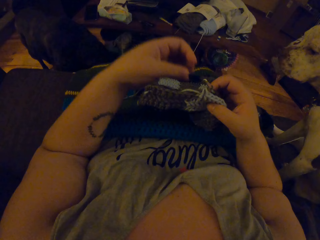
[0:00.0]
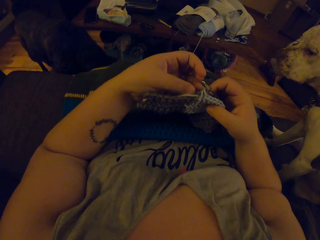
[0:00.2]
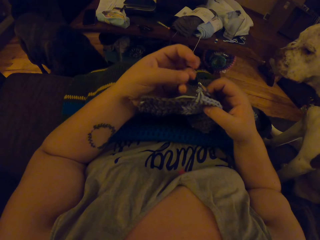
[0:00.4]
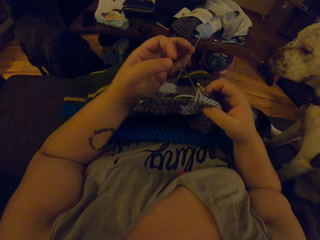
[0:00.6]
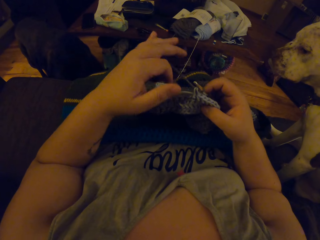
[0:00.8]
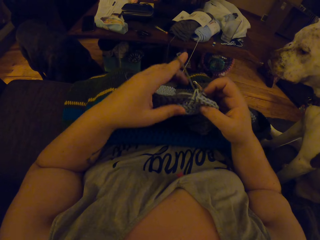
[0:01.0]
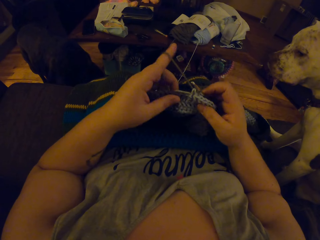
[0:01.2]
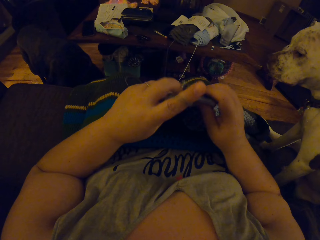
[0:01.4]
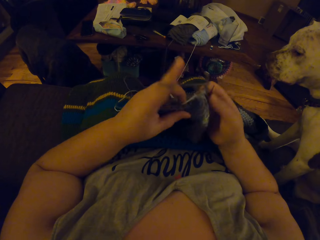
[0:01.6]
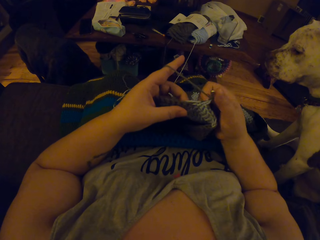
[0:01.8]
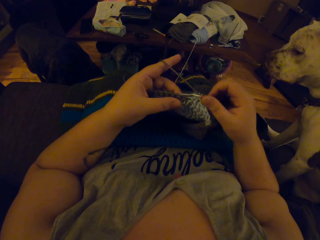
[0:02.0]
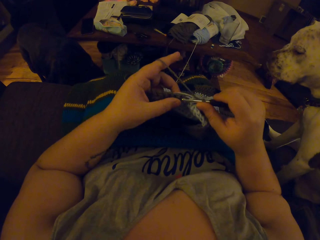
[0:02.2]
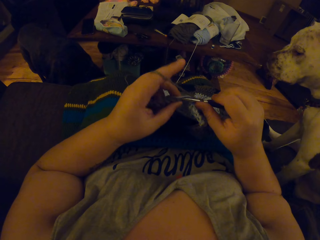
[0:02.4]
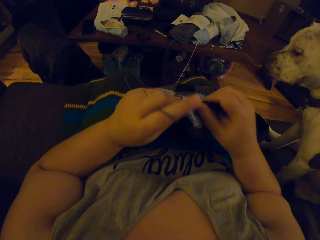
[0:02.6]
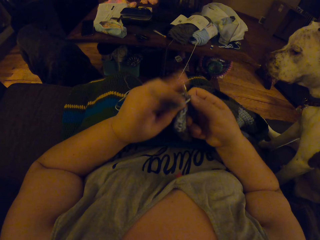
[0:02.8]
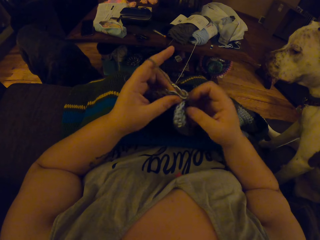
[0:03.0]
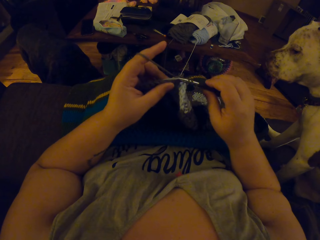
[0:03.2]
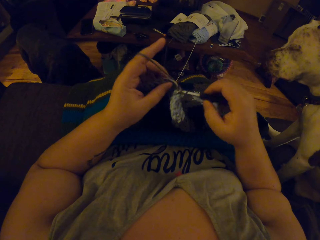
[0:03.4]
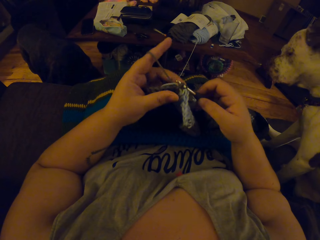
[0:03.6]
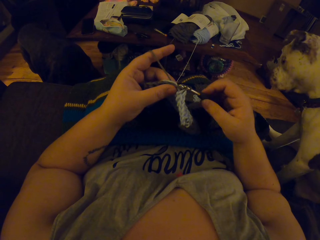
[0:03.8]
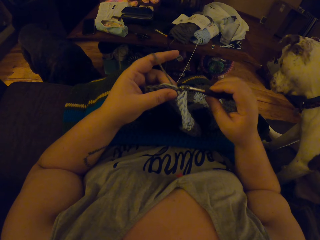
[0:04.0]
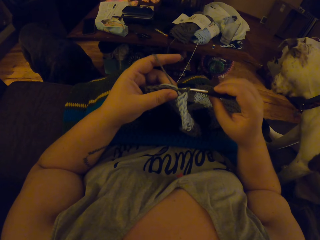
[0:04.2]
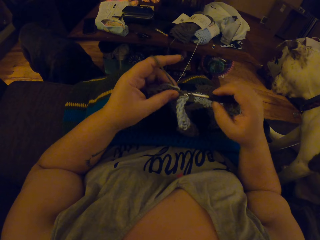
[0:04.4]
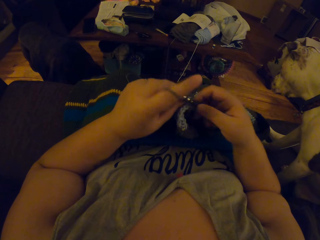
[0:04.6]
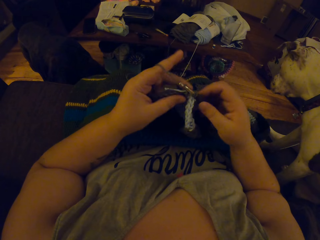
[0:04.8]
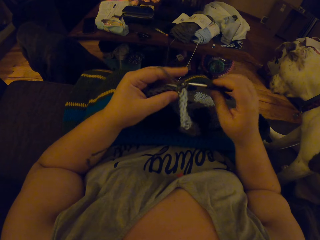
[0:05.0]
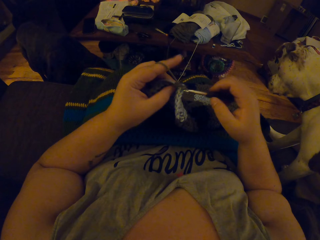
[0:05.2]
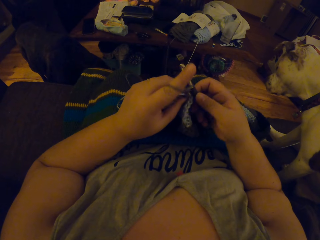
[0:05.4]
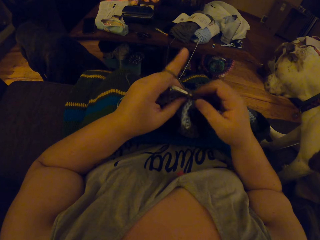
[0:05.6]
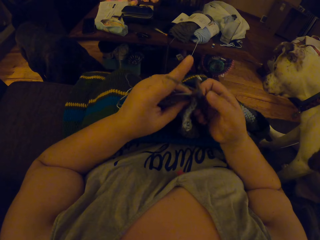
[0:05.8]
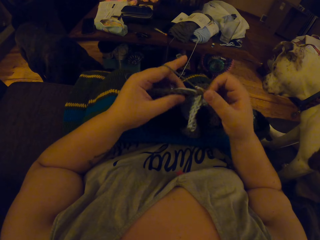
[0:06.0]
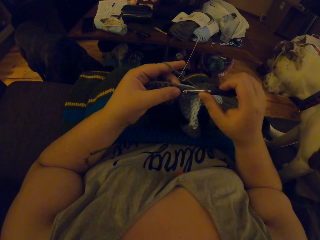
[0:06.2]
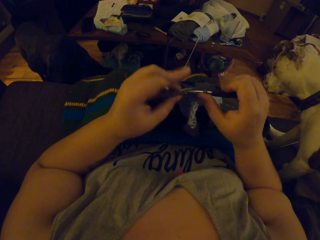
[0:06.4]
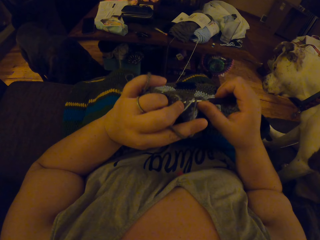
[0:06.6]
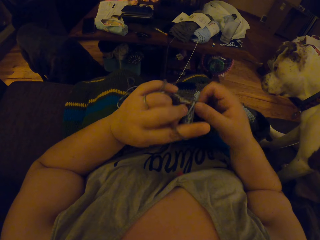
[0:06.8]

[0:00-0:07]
The camera wearer rolls the thread on the finger. They roll the thread on the needle. They knit the scarf or blanket.

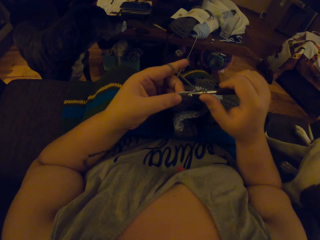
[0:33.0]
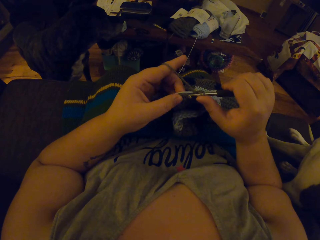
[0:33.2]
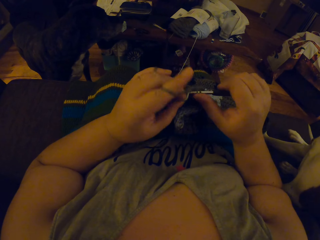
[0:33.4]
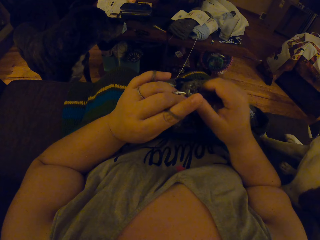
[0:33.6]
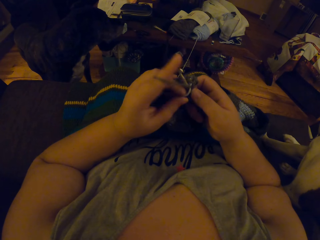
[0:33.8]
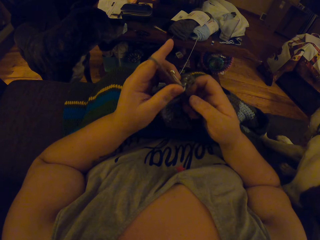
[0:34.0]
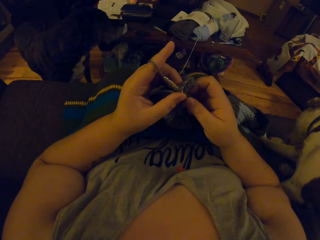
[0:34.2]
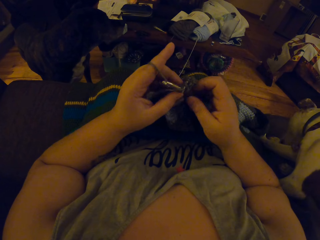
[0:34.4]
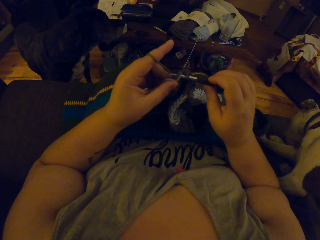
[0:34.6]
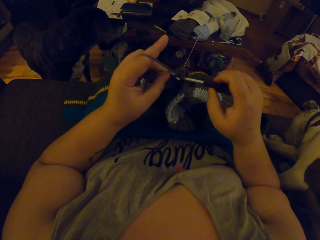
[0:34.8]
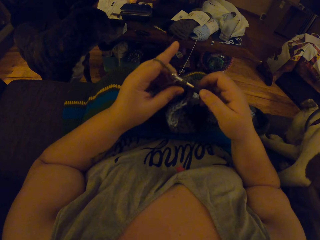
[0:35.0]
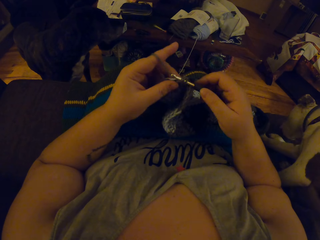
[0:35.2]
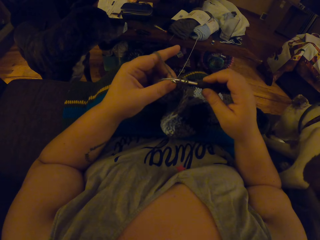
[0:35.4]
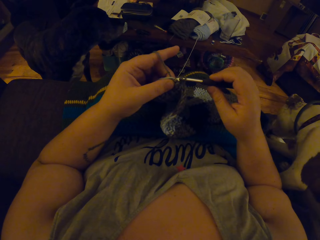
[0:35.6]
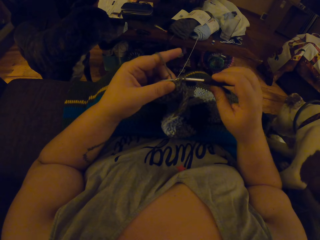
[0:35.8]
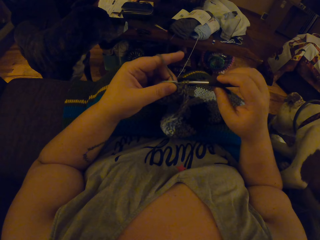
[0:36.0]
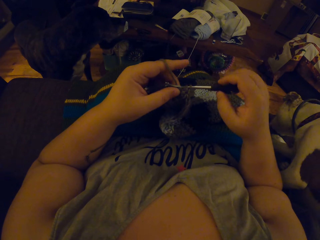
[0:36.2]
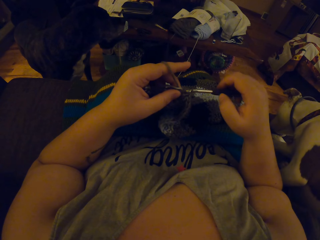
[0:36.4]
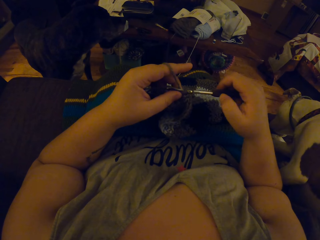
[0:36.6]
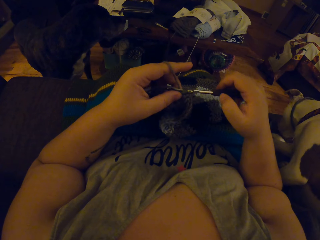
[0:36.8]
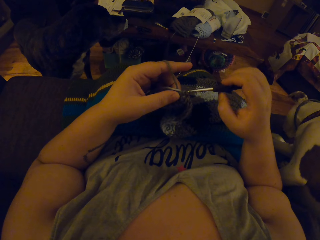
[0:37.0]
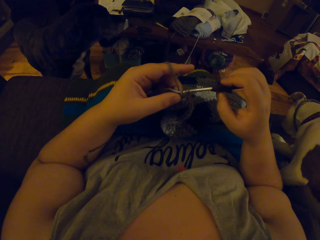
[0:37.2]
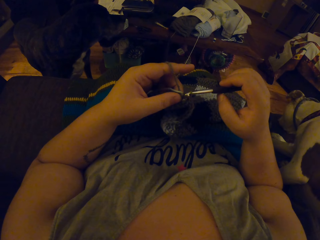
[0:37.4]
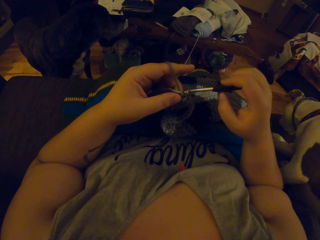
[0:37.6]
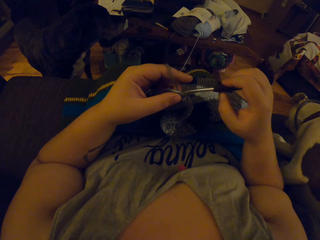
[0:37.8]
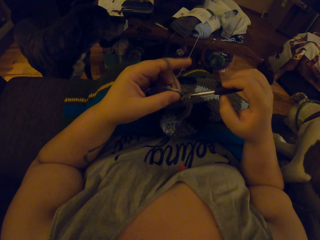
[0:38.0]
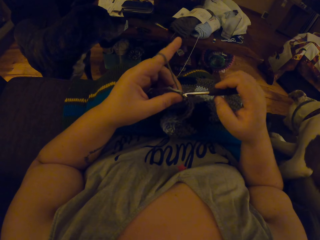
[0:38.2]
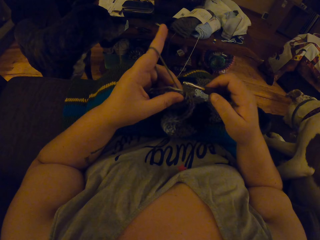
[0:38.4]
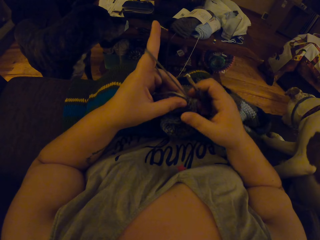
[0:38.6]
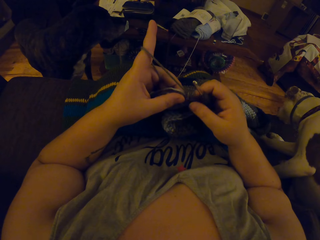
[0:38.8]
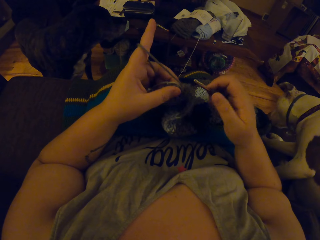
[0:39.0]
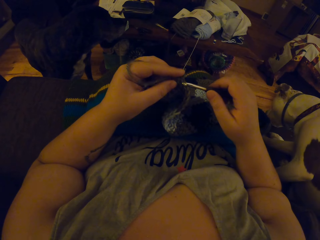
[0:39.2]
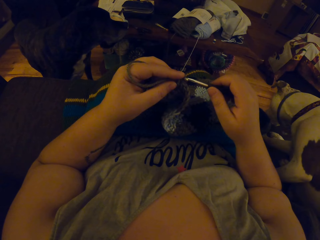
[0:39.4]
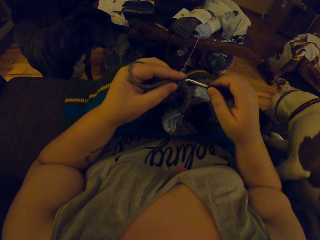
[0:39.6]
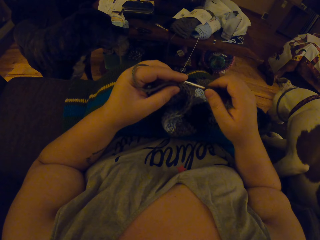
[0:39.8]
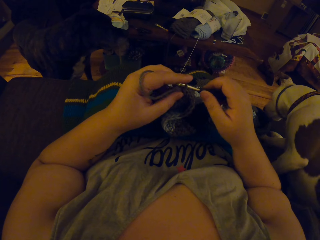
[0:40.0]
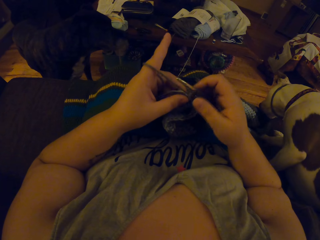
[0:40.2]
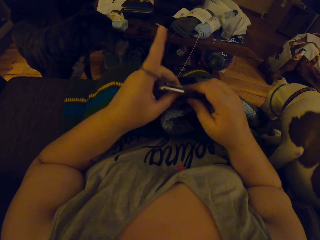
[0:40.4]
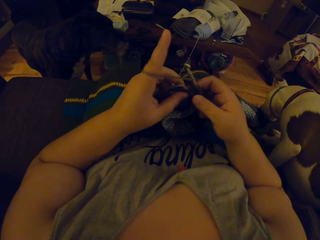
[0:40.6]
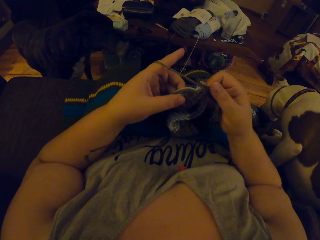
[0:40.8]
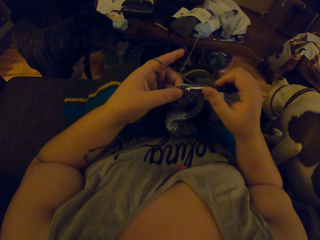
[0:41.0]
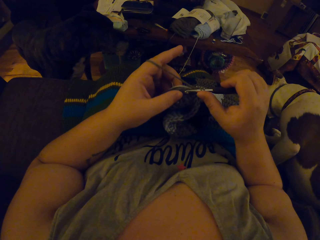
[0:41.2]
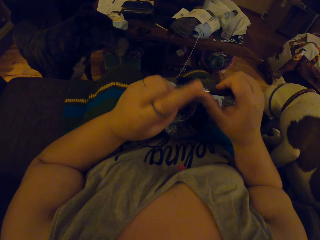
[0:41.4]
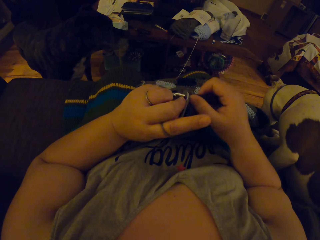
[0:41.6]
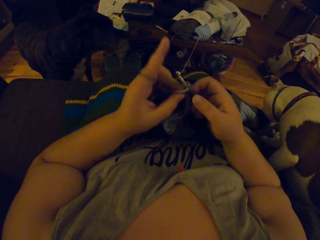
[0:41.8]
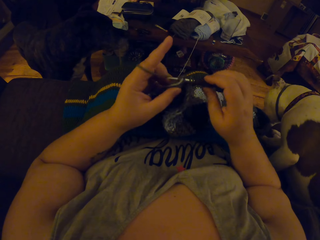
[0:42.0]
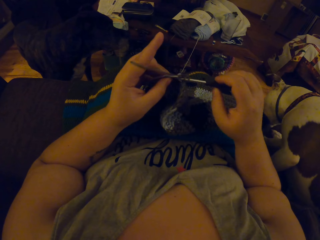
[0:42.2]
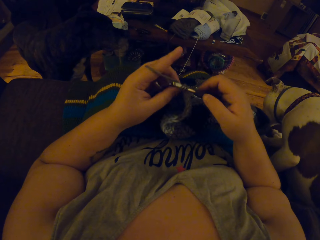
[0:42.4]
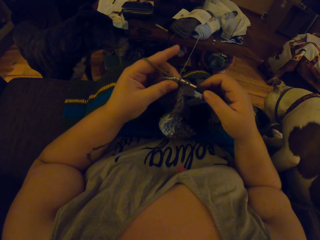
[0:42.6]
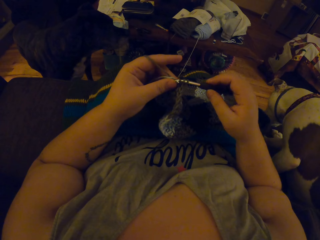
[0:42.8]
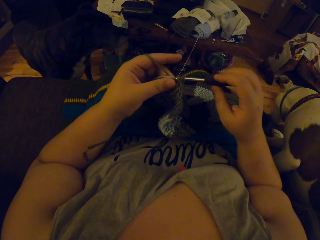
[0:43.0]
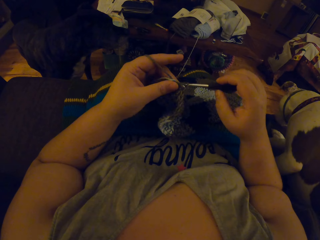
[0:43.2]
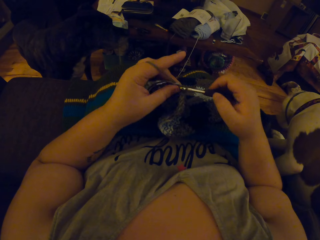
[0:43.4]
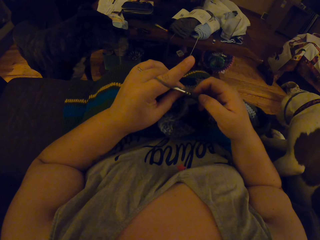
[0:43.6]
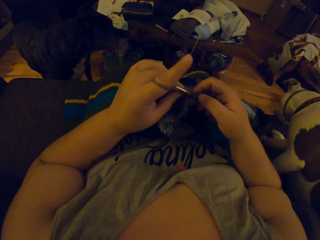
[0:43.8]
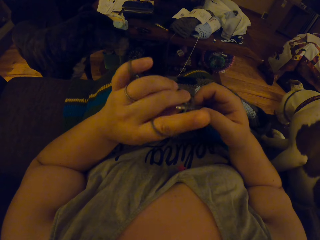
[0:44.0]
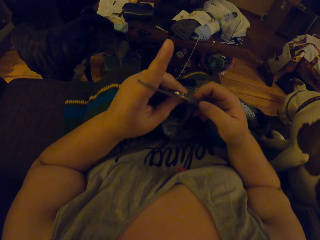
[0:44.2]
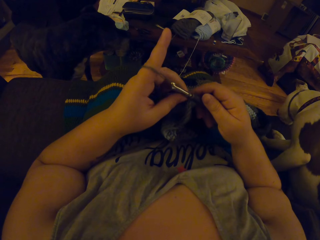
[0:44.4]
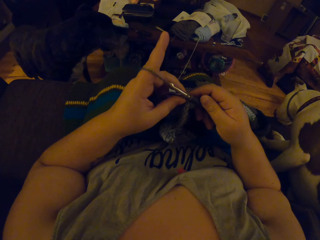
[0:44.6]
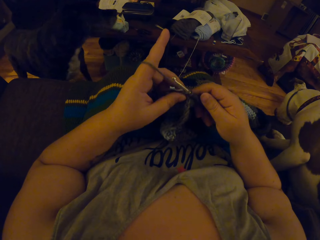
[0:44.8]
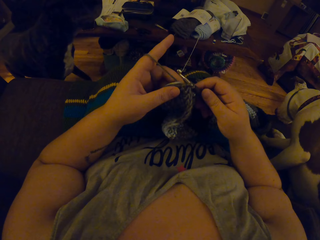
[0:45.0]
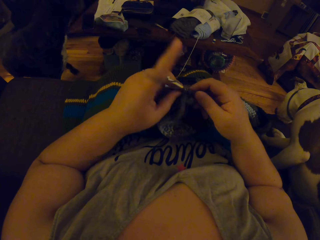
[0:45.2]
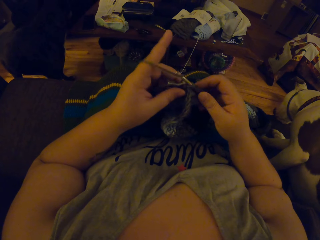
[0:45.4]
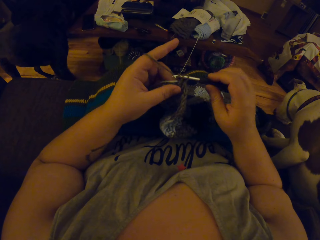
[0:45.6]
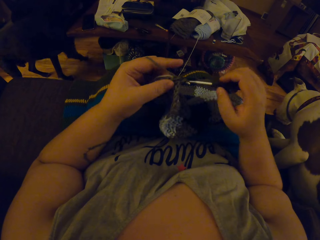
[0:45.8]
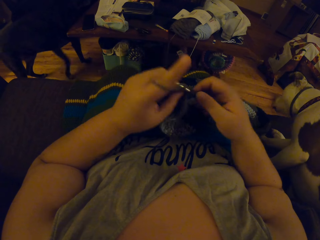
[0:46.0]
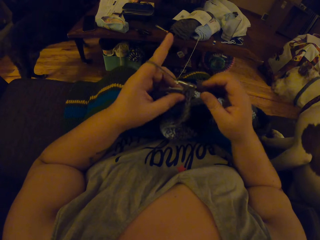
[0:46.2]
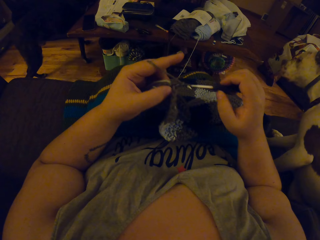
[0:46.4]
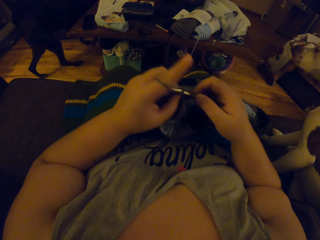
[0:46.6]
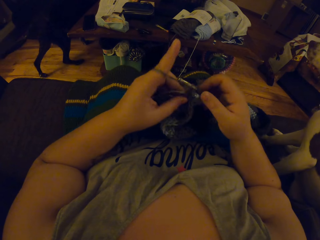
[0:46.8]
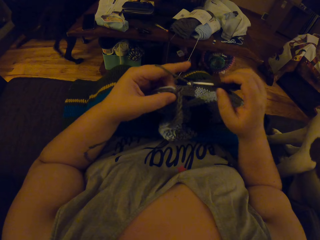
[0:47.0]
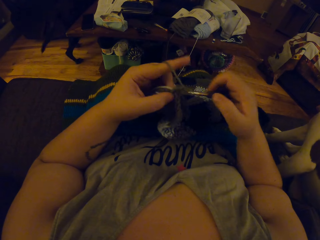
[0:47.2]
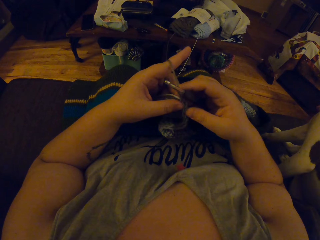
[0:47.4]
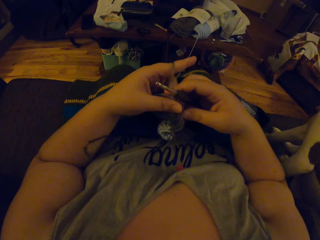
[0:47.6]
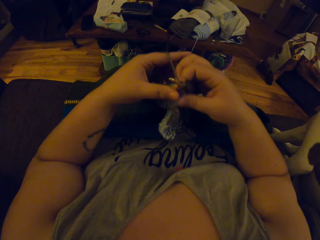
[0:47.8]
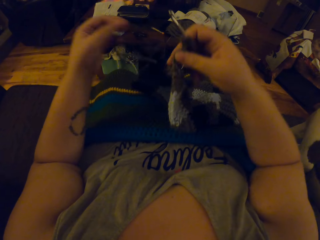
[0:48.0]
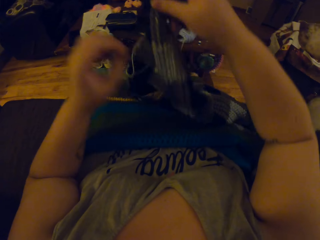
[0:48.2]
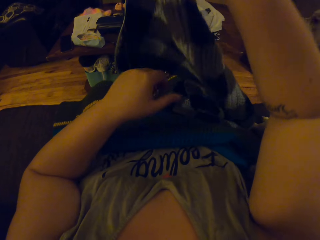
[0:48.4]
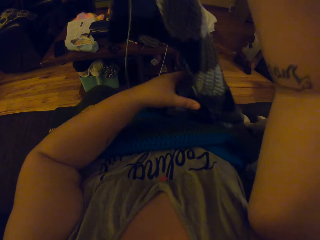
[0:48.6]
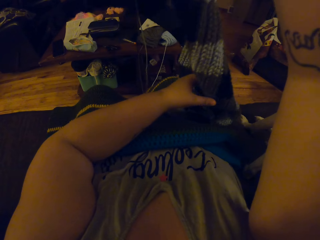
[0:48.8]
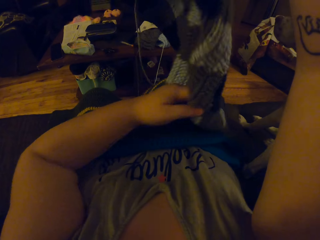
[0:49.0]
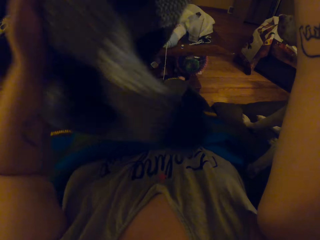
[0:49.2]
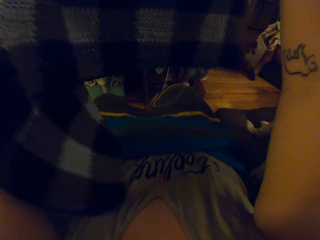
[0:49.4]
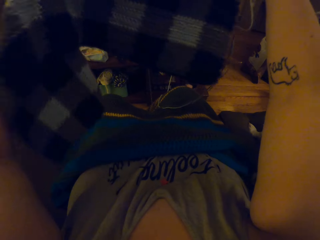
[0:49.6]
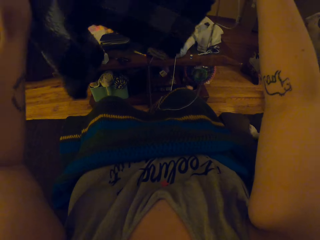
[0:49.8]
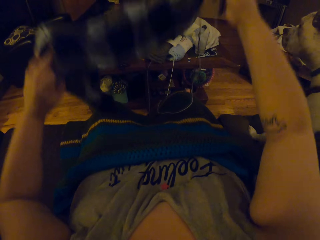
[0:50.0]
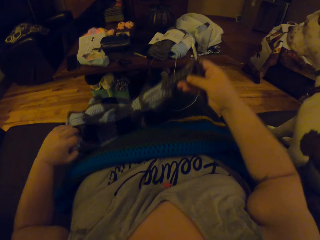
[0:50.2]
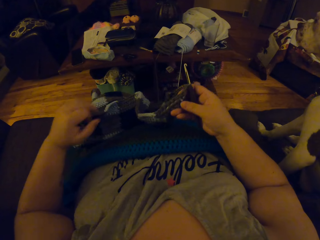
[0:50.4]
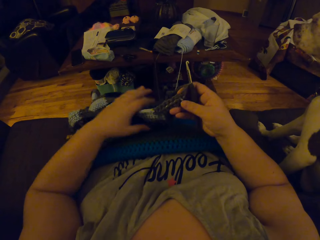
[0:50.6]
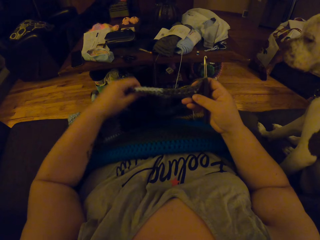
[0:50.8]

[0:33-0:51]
The camera wearer knits the scarf or blanket. They pull the thread. They adjust the blanket.
